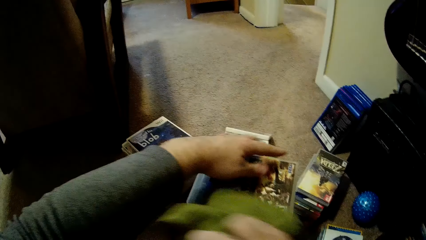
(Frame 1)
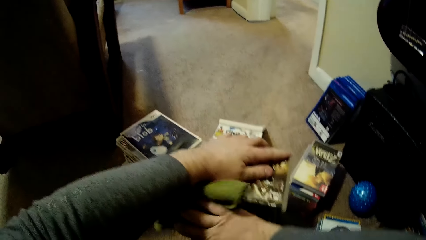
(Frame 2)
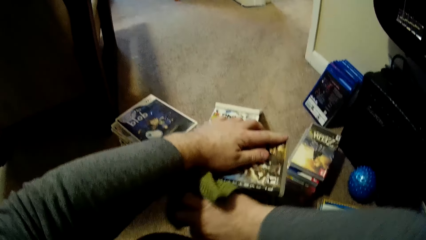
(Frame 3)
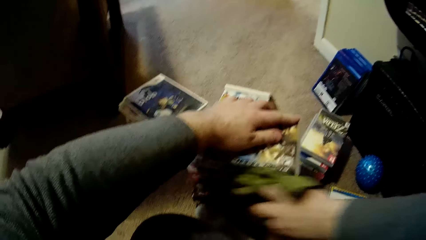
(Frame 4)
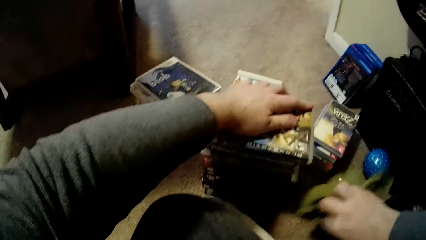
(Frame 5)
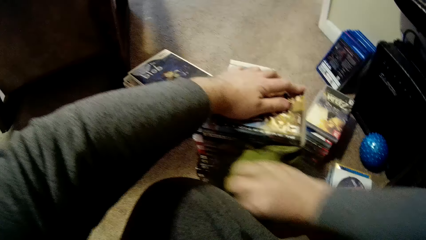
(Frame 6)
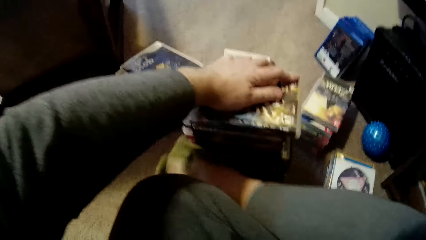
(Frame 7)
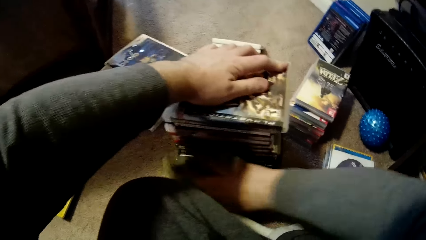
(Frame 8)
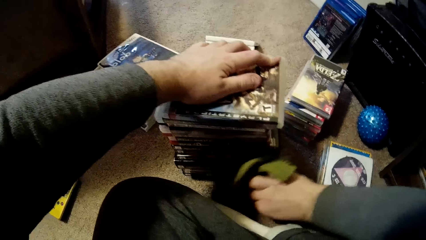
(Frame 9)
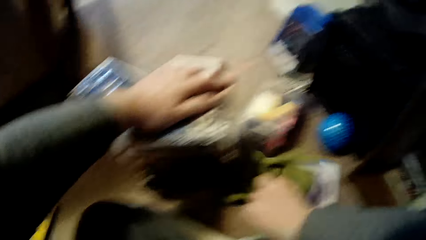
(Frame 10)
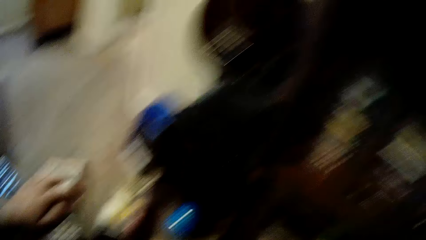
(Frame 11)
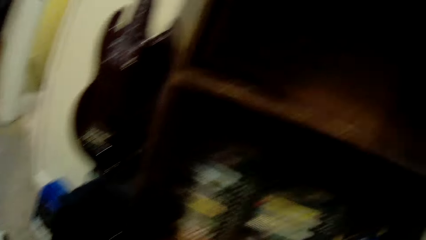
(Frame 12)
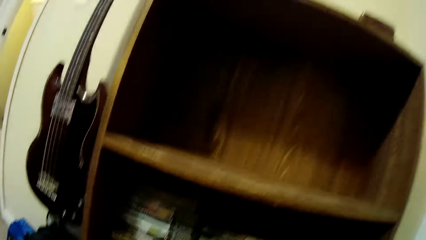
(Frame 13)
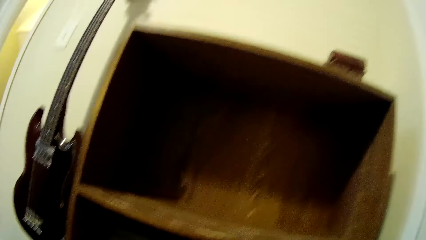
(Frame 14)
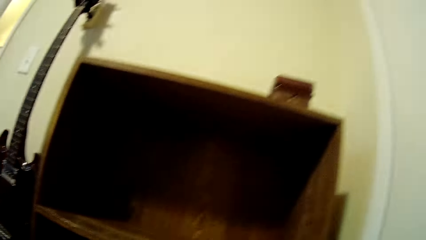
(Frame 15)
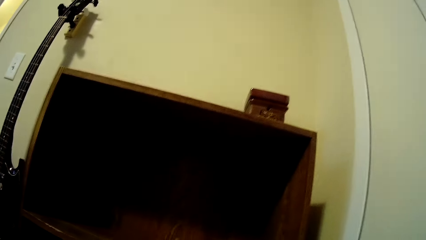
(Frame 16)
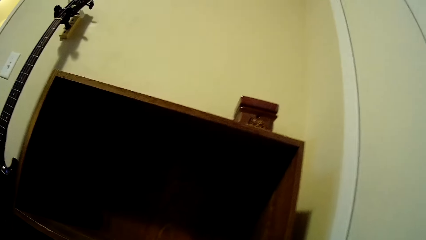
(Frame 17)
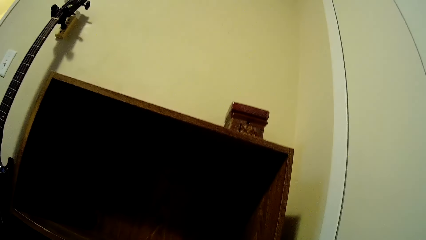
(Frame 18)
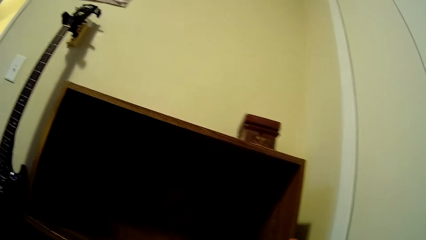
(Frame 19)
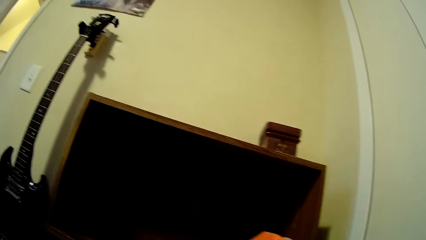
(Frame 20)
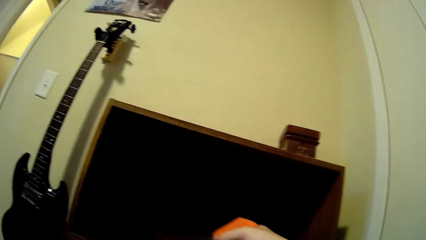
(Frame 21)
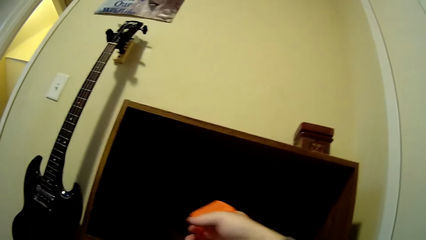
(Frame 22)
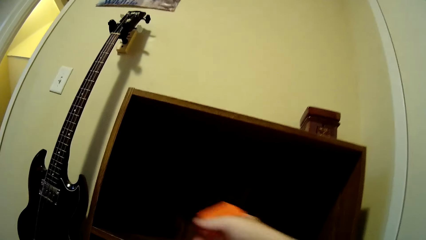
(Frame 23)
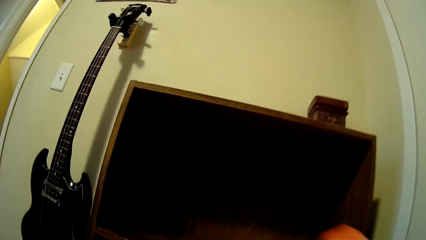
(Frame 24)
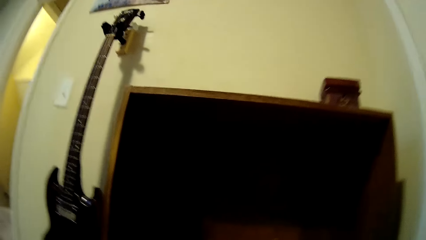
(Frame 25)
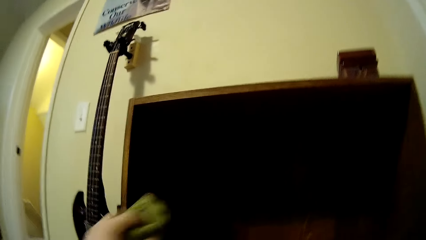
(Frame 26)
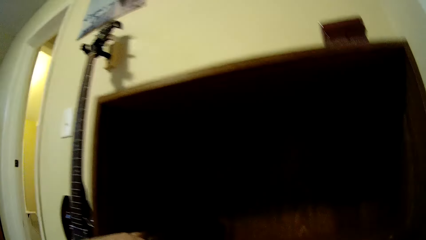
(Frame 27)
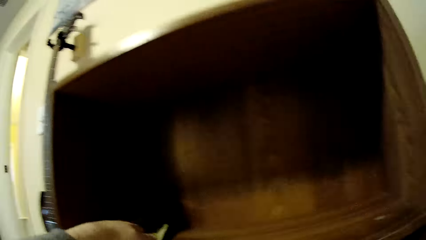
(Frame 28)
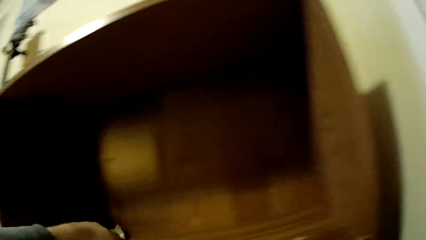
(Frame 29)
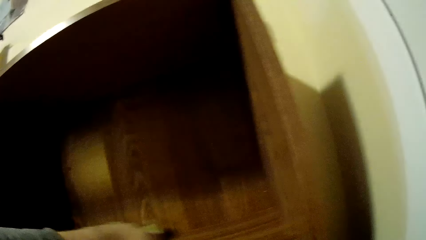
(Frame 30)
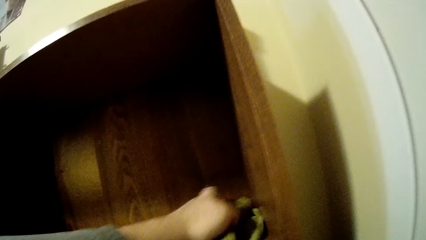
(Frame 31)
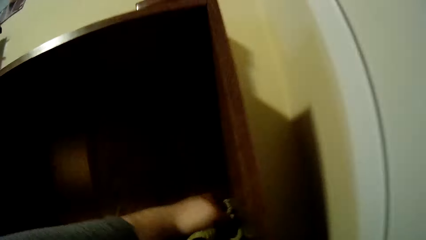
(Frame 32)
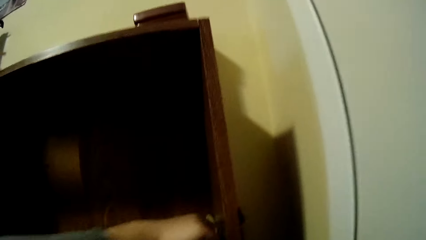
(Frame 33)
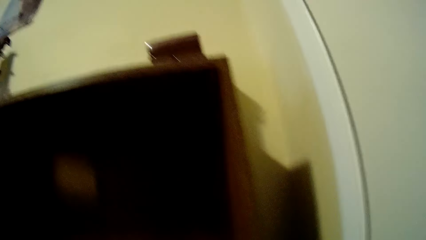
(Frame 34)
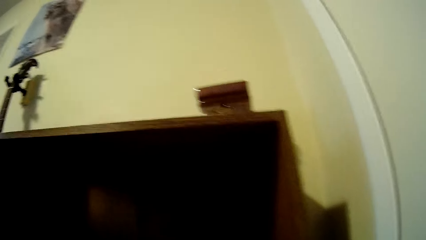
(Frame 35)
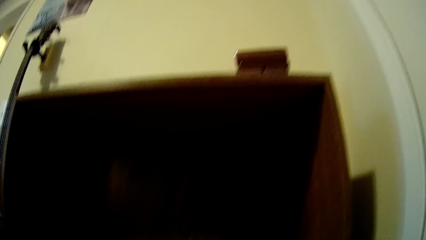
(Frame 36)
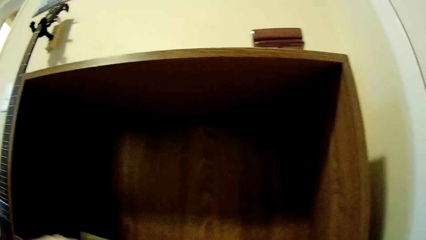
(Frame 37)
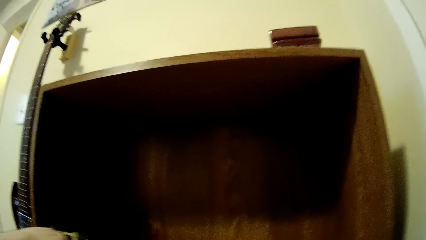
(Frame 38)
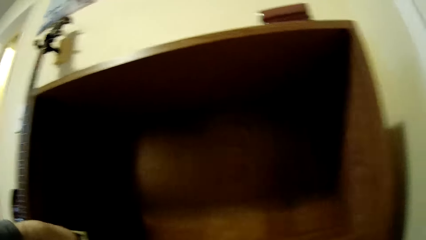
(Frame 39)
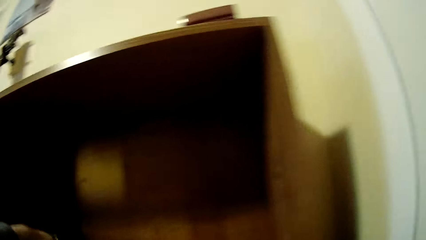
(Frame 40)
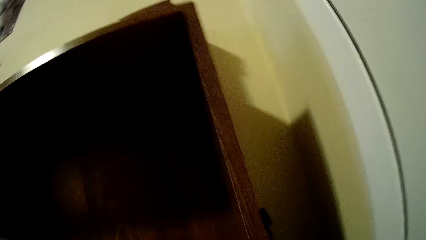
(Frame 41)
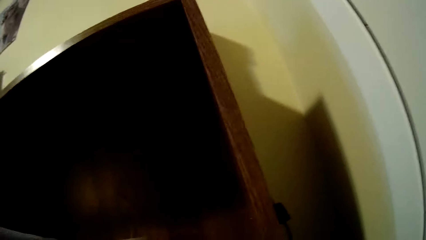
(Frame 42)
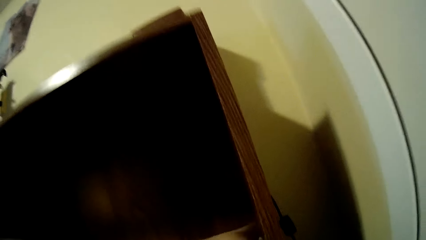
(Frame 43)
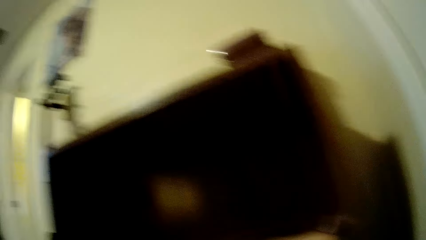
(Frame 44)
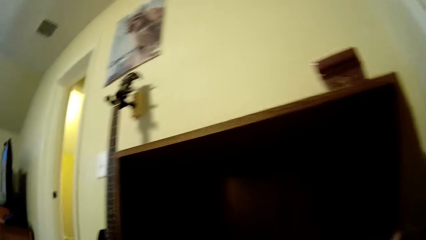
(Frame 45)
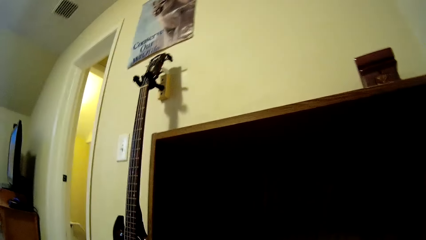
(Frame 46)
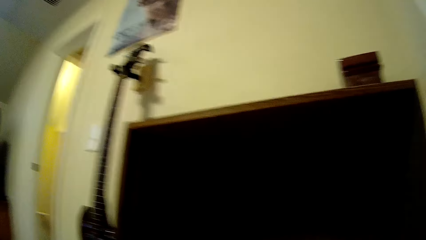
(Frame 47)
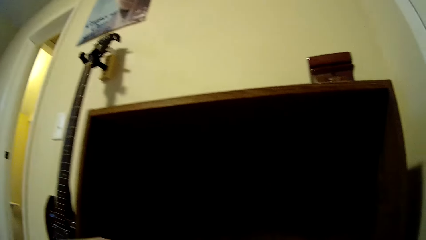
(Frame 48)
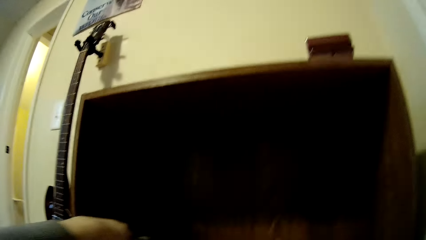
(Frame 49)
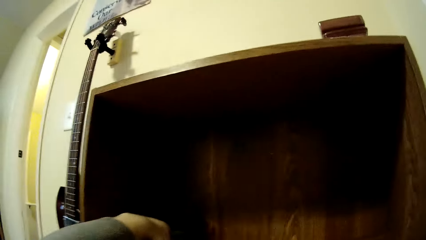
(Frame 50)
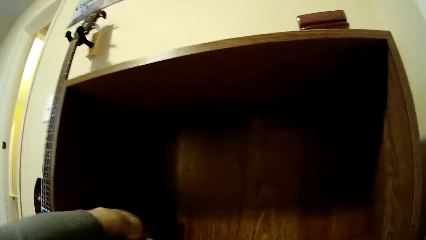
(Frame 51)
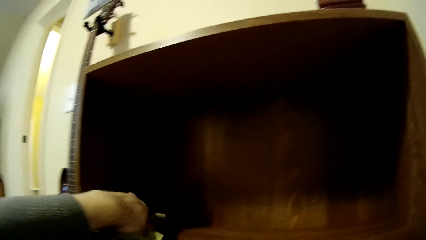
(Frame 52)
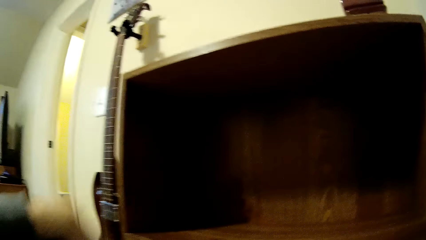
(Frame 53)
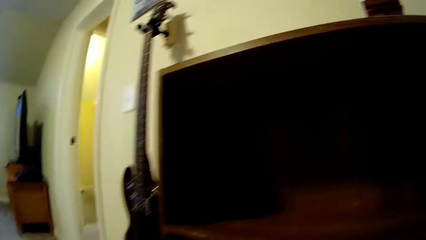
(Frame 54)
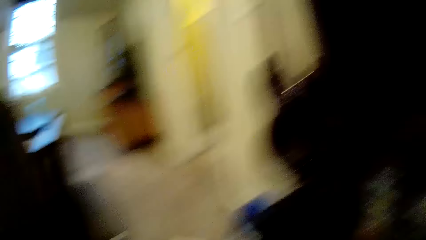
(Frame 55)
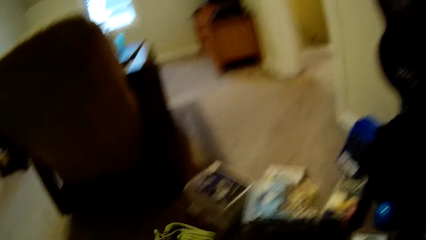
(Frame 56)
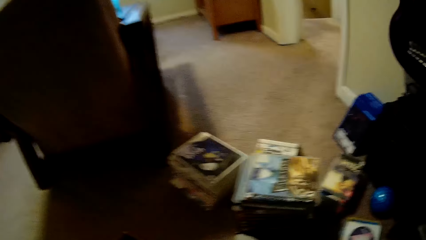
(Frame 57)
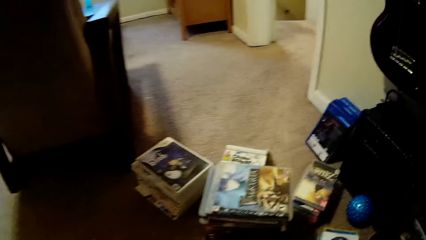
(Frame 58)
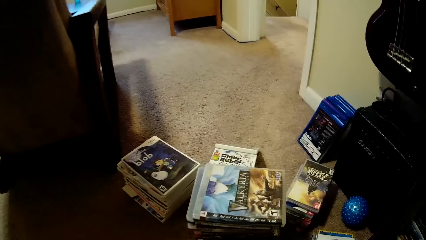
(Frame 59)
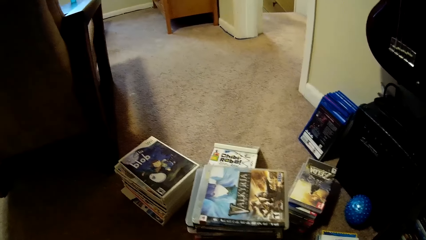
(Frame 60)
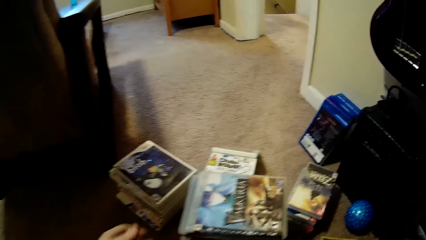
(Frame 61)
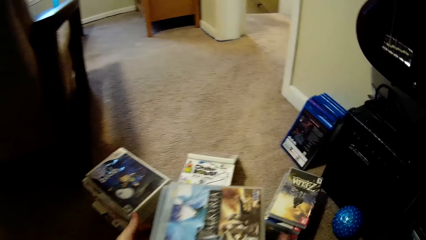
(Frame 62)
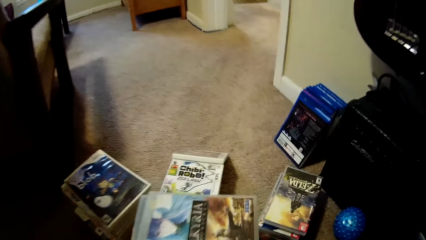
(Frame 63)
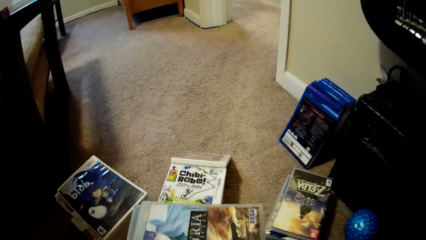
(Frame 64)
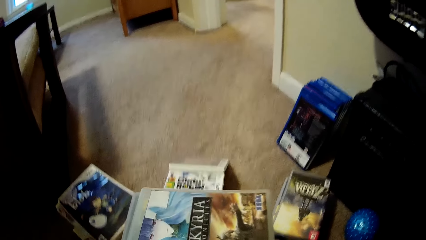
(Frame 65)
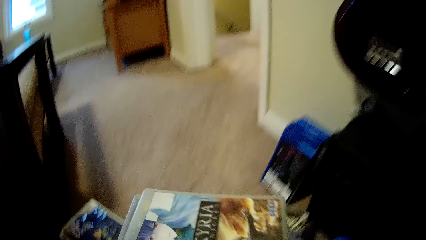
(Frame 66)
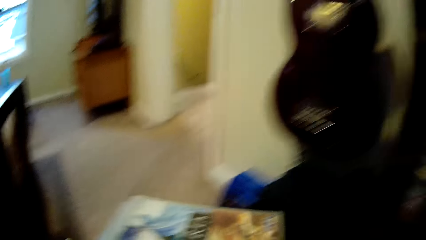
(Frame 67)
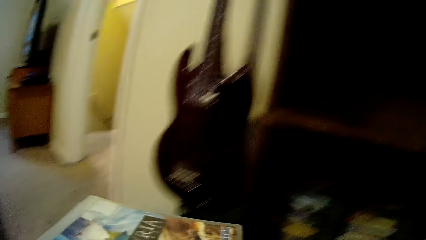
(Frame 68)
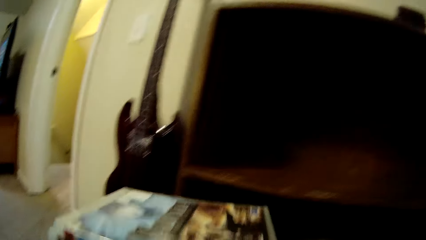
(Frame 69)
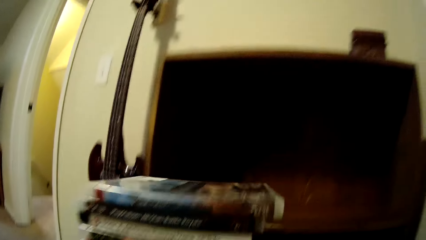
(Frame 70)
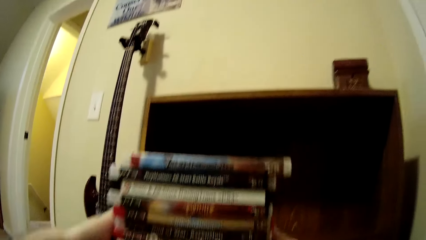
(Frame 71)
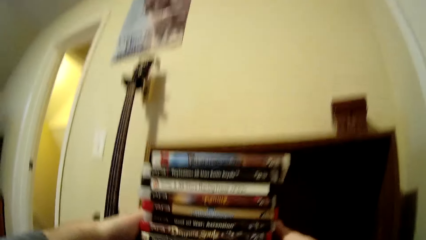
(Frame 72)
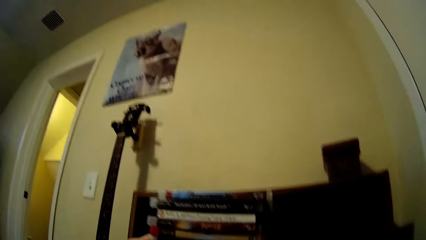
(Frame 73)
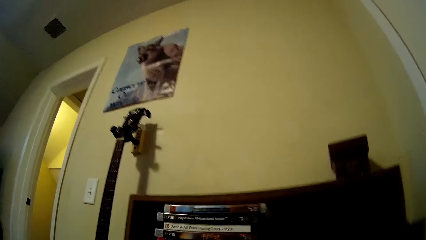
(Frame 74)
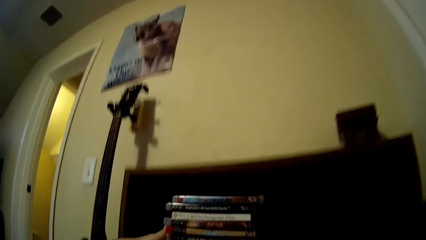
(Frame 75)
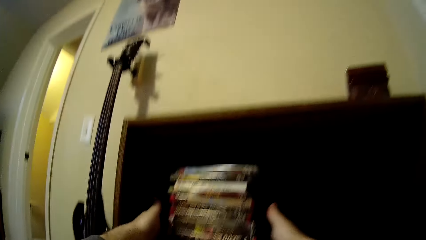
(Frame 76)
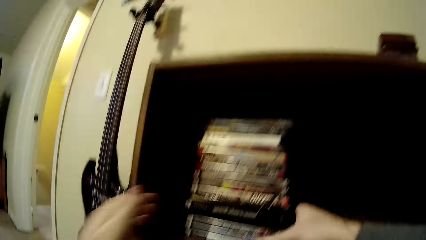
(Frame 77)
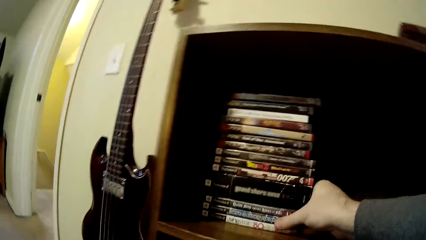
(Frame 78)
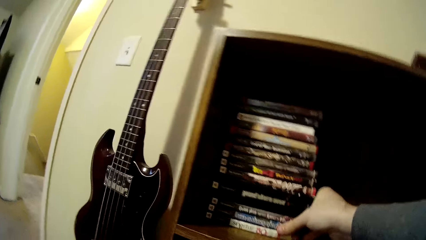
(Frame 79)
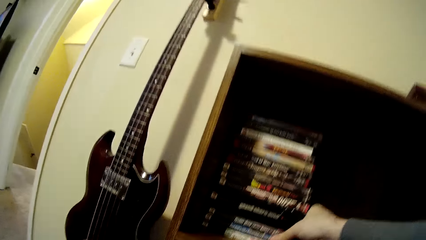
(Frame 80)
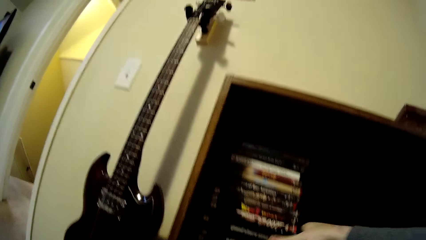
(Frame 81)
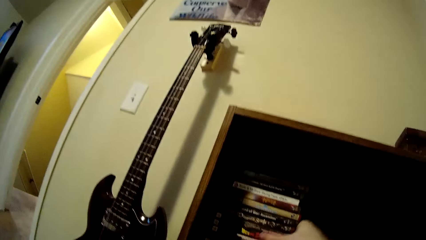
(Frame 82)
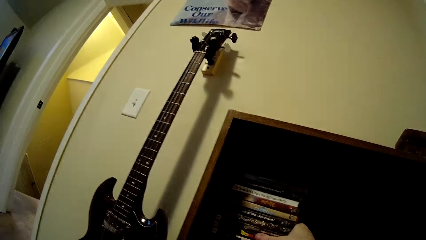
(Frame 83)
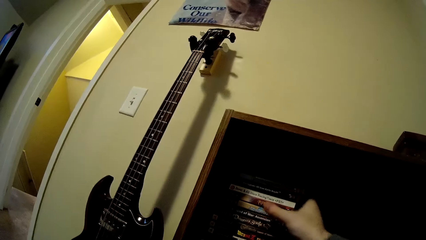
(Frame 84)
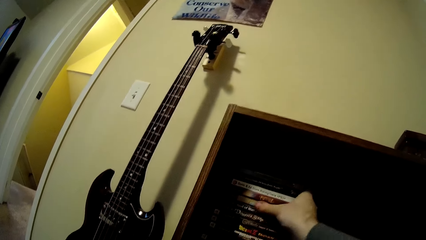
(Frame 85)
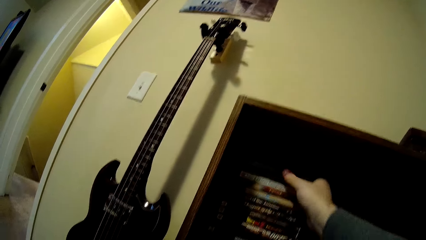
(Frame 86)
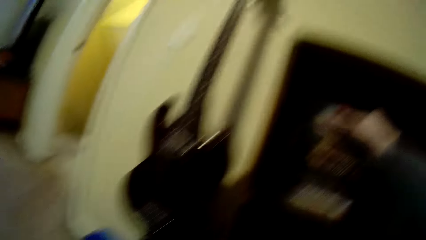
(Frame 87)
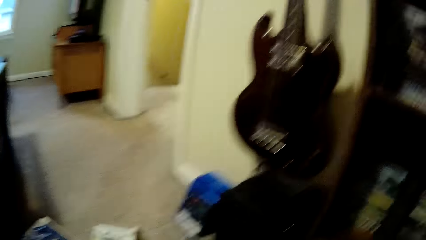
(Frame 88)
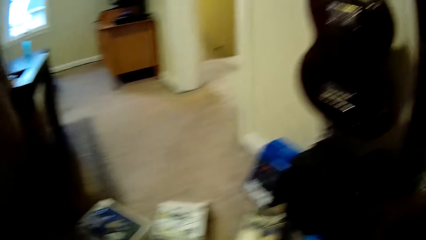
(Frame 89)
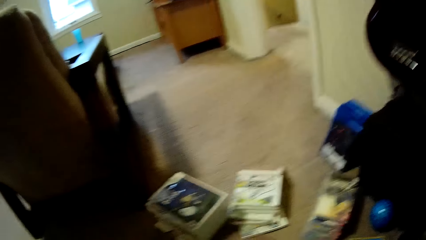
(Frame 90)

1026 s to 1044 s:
The camera wearer wipes books or video cassette box cases with a towel. They look around a room. They spray cleaning detergent on the shelf. They wipe the shelf with the towel. They look around the room. They wipe the shelf with the towel. They move around the room. They pick up the video cassette box cases from the floor. They put the video cassette box cases in the shelf. They arrange the books on the shelf.
